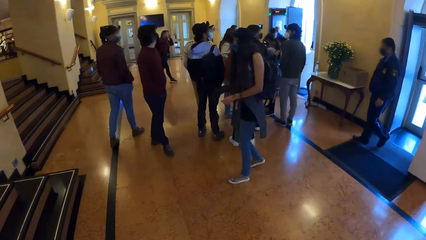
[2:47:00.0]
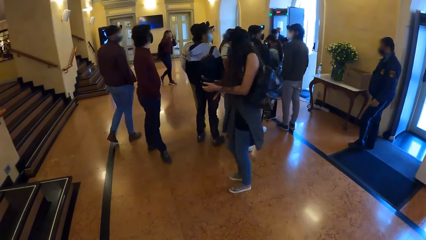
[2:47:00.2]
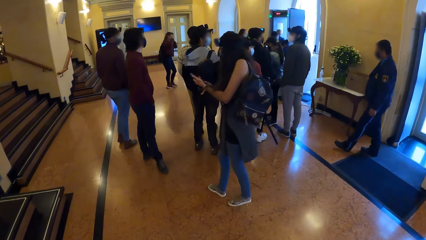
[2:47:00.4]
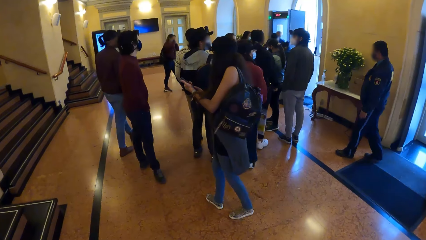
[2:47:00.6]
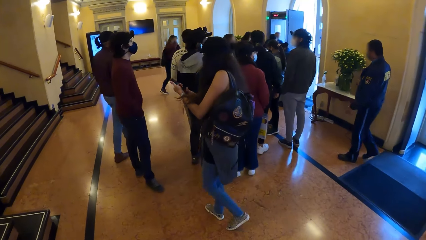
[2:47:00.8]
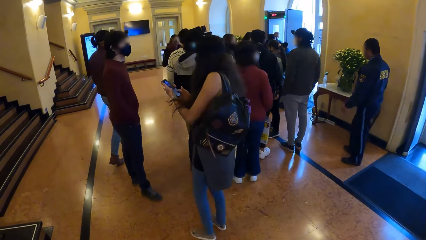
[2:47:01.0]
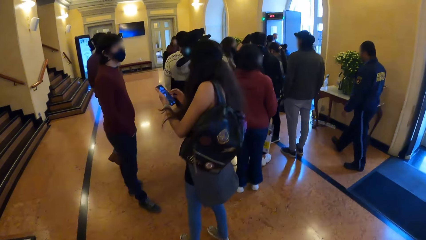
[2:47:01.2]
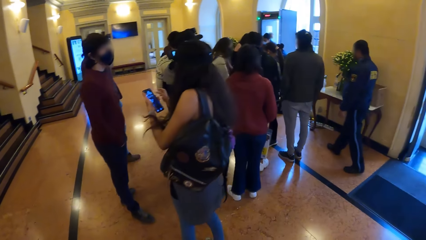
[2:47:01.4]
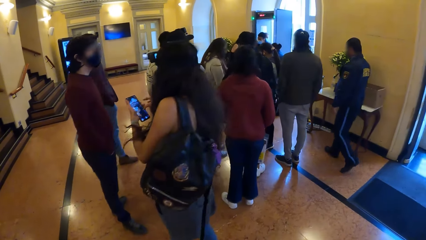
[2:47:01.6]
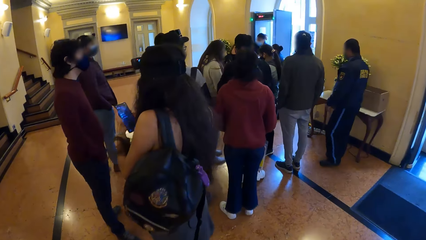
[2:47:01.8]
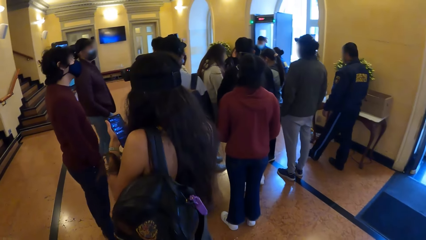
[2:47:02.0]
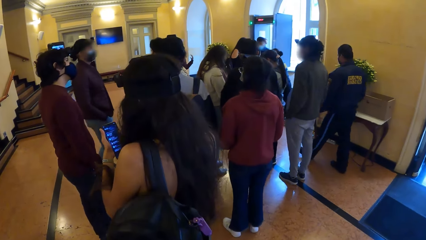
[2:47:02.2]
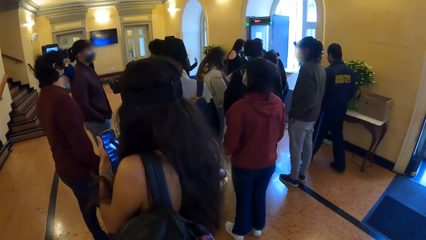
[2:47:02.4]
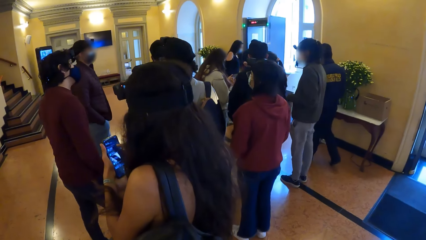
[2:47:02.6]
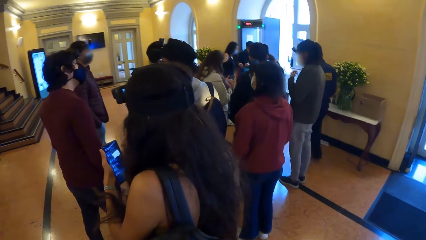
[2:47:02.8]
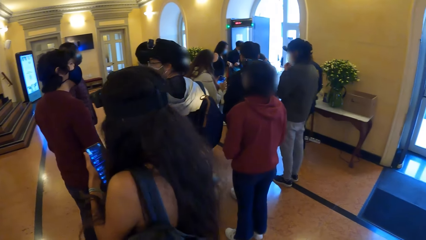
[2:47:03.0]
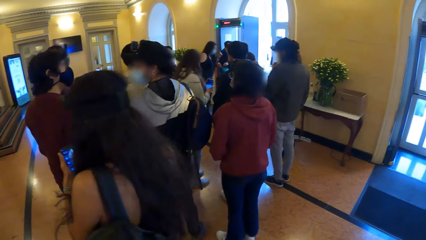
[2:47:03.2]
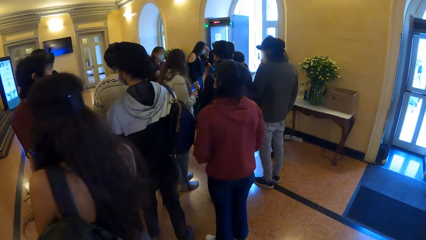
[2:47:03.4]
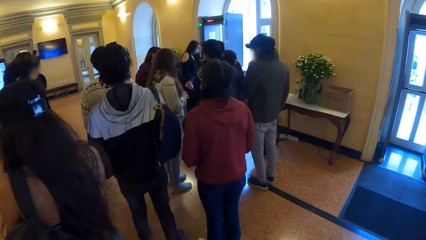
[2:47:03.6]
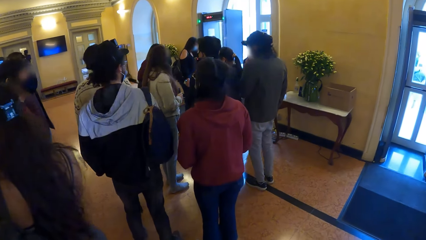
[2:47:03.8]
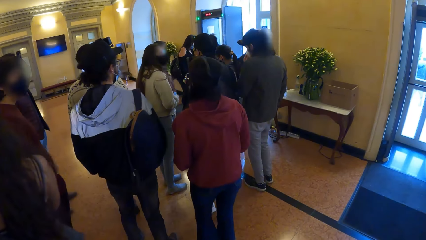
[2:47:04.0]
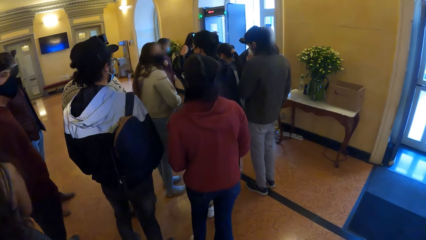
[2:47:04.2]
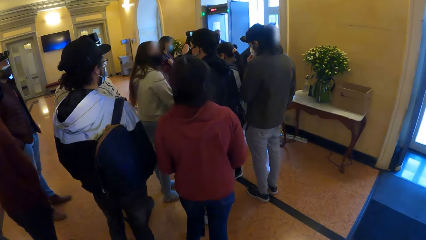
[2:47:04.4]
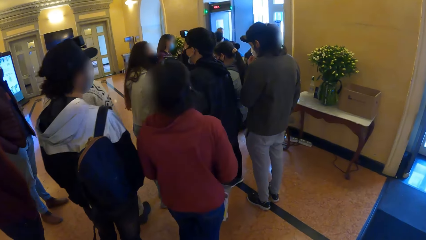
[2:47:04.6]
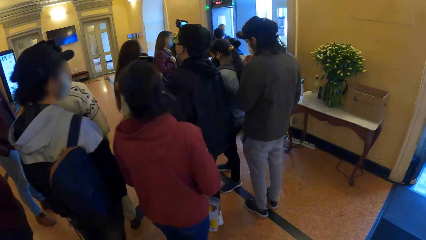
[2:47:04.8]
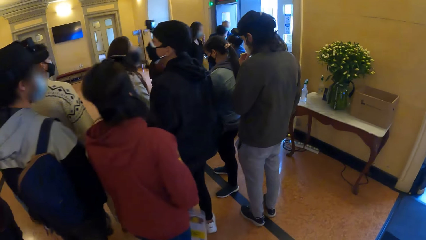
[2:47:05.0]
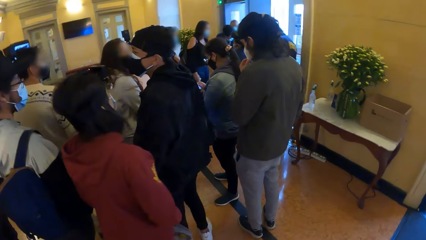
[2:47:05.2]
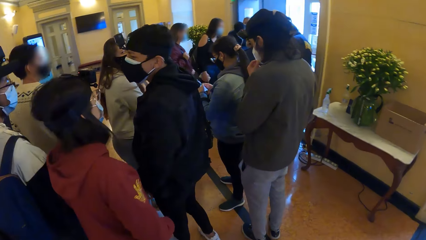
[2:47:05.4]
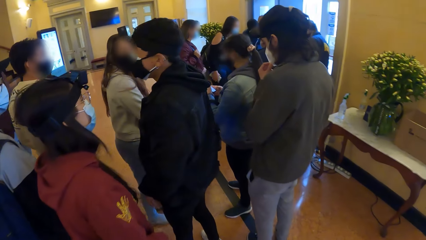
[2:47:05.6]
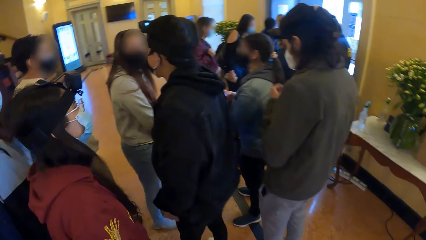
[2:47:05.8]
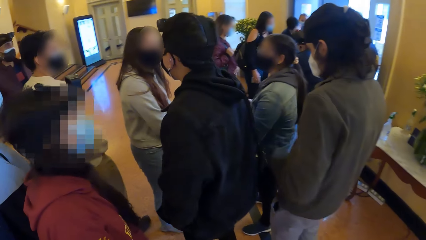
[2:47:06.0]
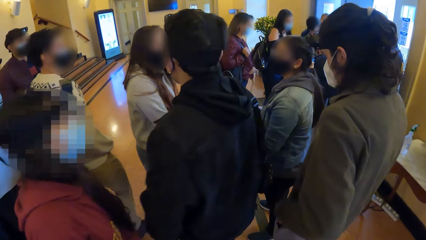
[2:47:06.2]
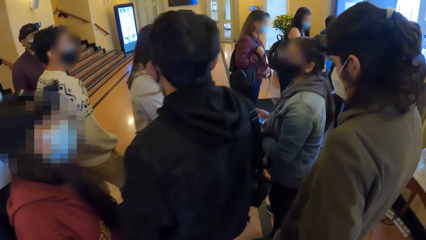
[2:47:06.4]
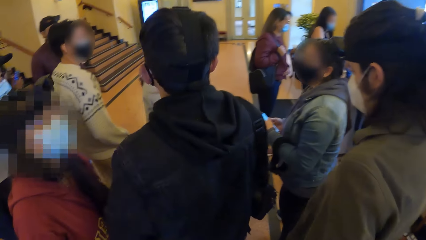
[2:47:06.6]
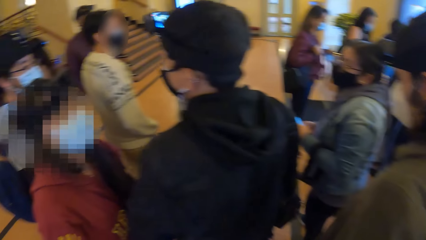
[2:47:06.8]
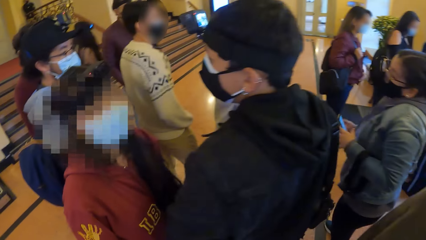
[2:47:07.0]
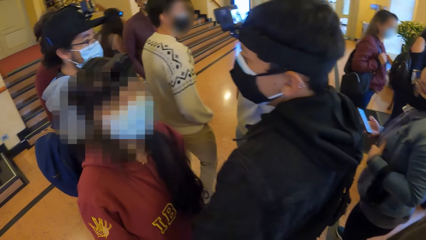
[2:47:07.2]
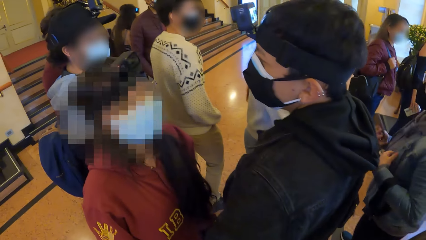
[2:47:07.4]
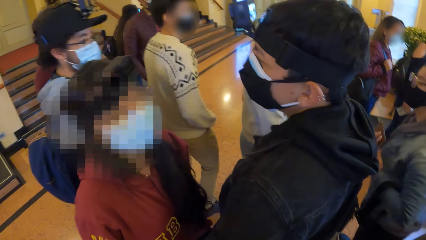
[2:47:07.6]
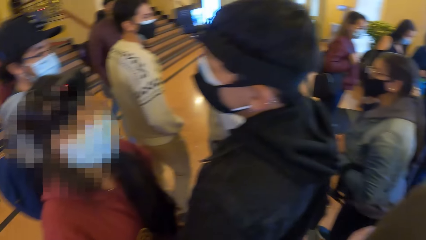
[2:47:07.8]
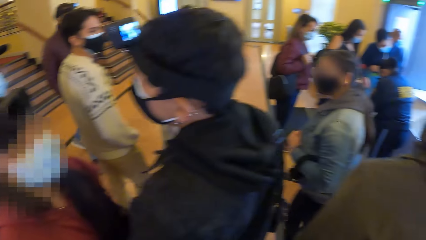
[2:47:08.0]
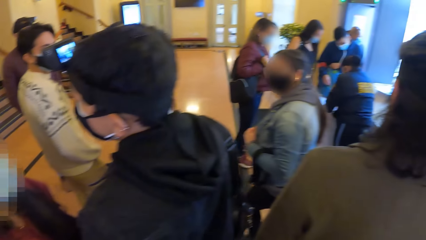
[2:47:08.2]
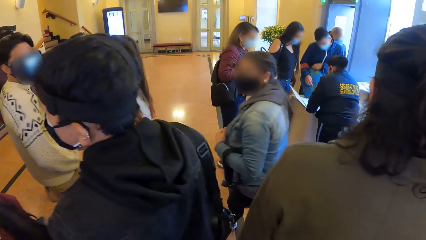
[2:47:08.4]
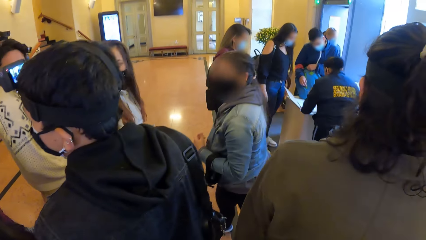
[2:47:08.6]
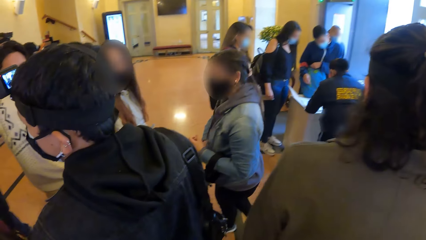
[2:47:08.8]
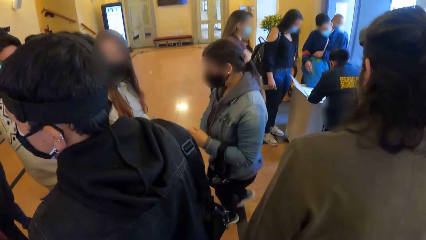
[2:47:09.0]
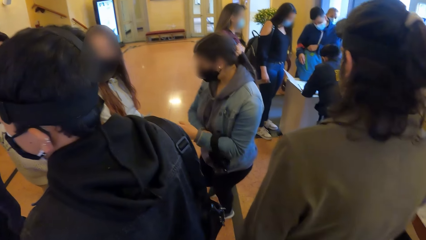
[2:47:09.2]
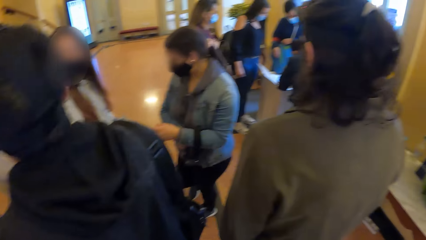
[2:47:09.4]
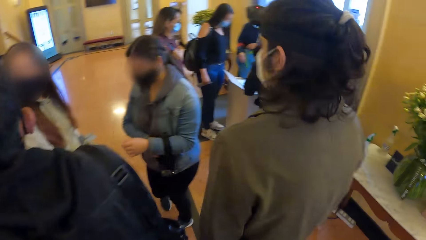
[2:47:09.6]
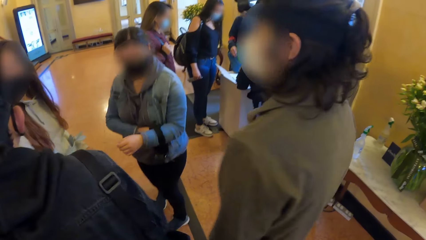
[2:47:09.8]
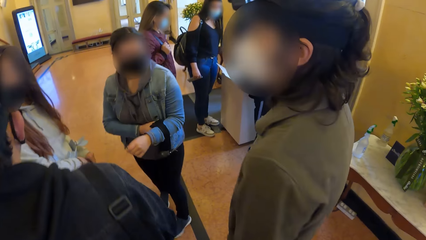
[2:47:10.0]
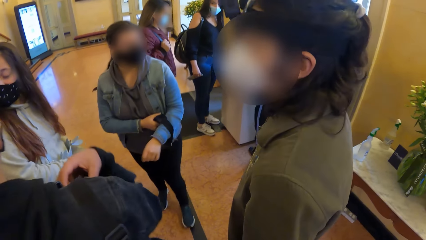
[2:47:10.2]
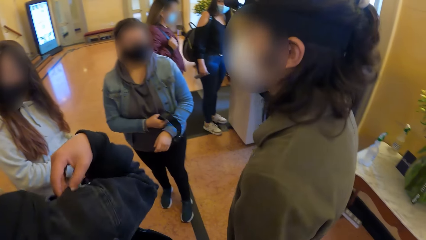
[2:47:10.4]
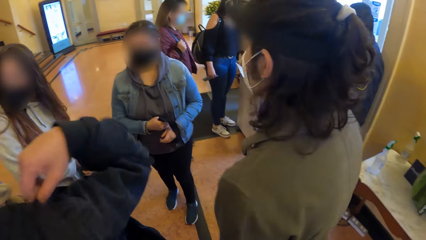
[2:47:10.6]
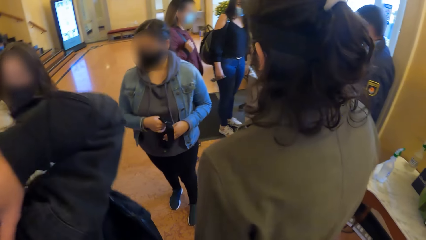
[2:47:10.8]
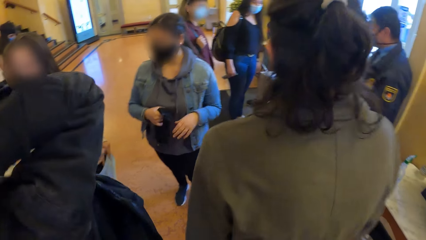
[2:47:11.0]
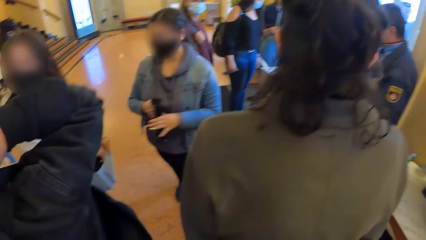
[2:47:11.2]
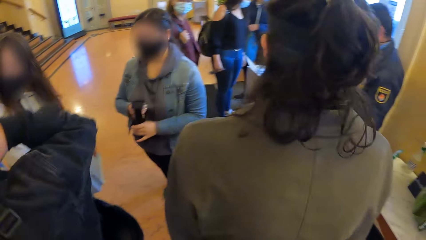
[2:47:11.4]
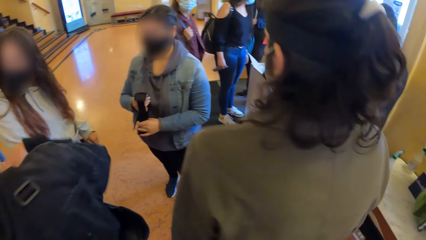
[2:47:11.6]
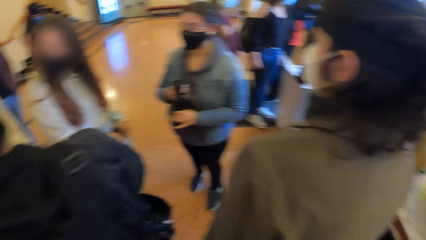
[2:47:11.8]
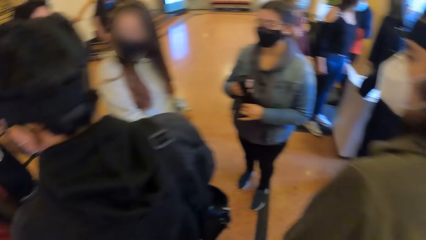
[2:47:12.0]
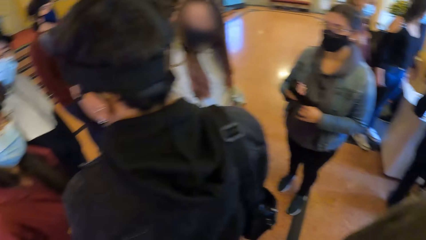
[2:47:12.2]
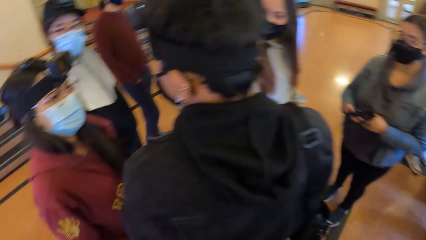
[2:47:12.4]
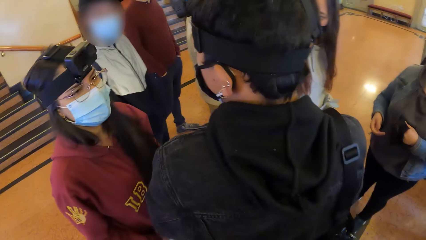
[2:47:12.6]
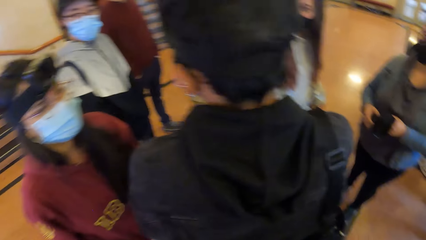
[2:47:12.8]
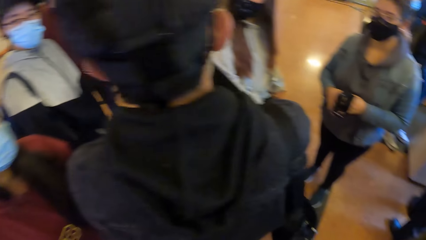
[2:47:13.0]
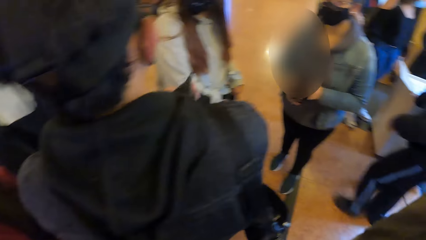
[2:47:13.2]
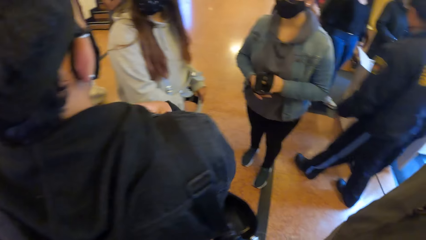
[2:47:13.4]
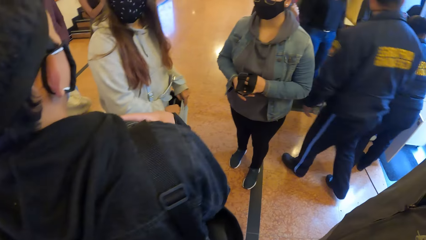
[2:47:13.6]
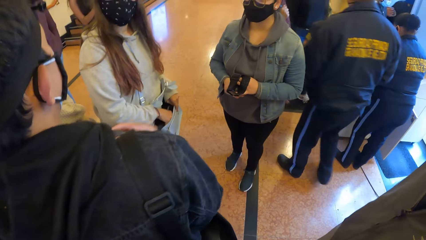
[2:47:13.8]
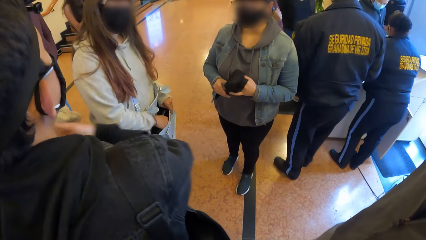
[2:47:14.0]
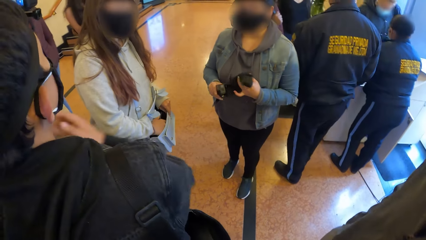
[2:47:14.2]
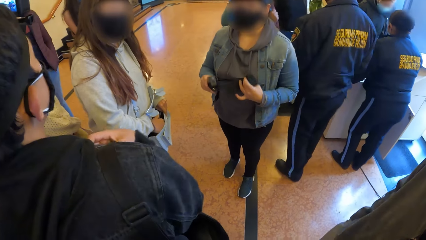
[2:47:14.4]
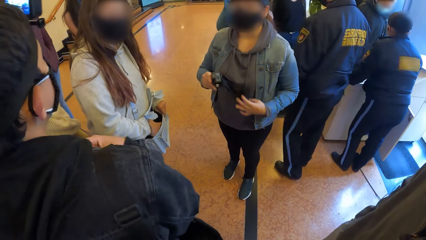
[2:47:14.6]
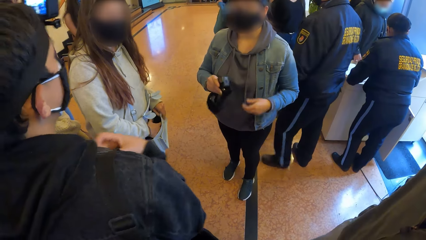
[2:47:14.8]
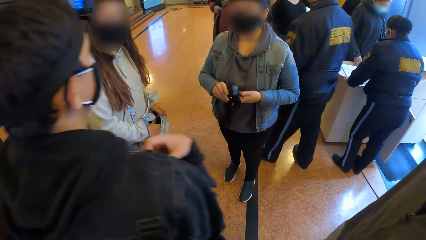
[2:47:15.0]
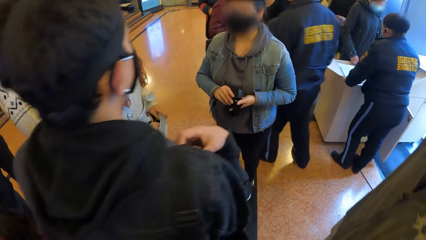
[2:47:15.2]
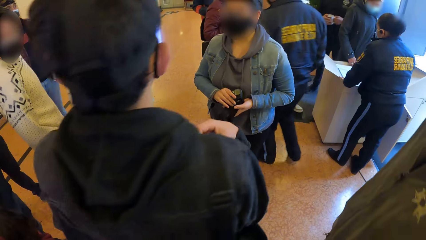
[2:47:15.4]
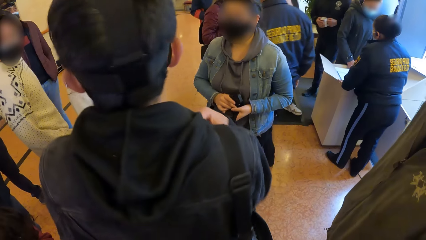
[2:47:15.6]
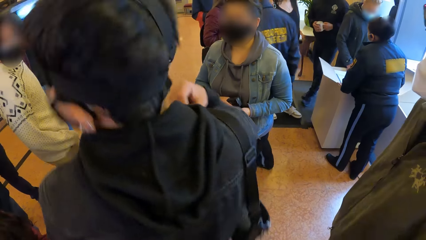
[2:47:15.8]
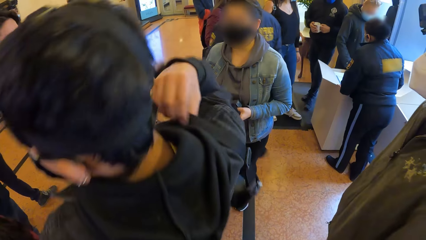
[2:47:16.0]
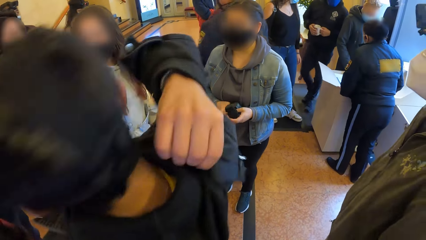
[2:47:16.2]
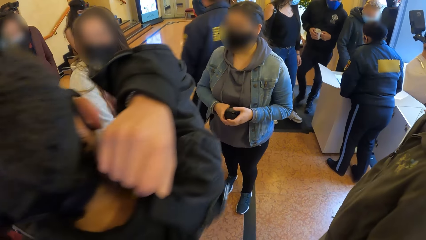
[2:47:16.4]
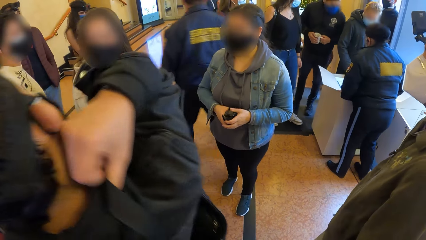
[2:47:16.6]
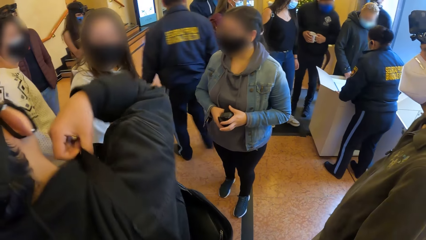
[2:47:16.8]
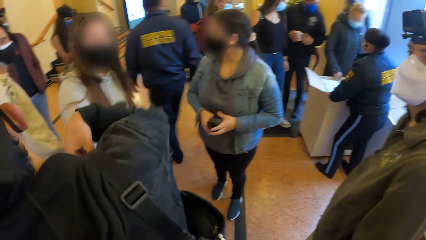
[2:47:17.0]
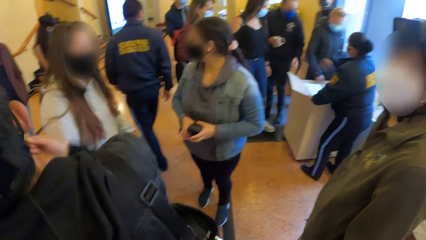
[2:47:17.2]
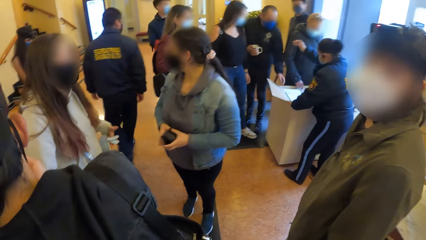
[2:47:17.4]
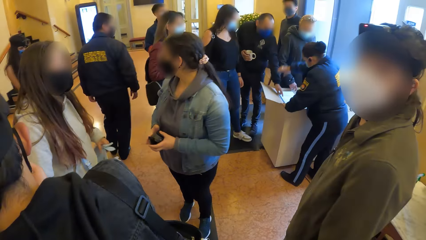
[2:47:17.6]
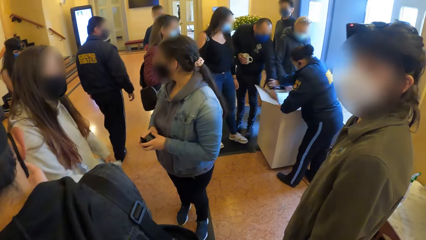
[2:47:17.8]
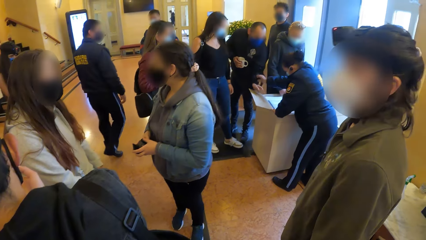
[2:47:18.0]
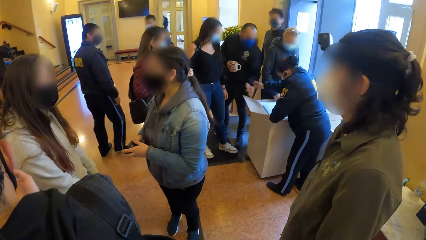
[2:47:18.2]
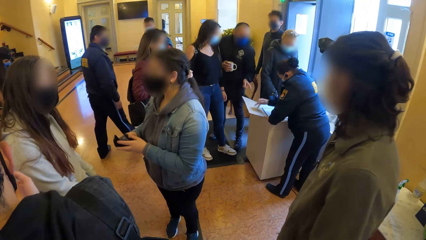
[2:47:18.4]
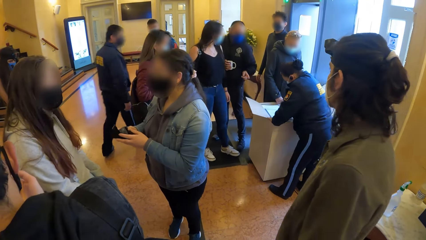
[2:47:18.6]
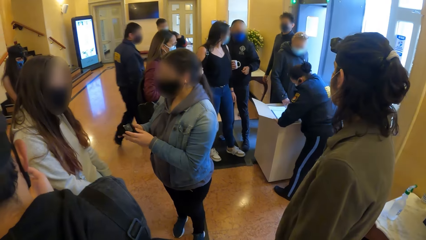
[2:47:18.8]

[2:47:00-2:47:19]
A woman passes a mobile phone in her right hand to her left hand. The woman operates the mobile phone with her right hand. A man interacts with the group of people. Another woman removes a head strap camera in her left hand with her right hand. The man adjusts a bag on his body with his right hand. The other woman folds the strap of the head strap camera with her hands. The man adjusts the bag on his body with his right hand. The camera wearer looks around the room.
